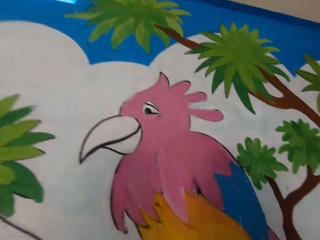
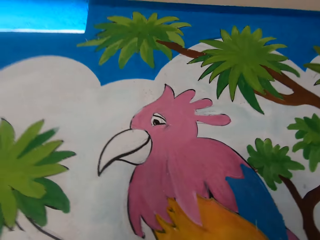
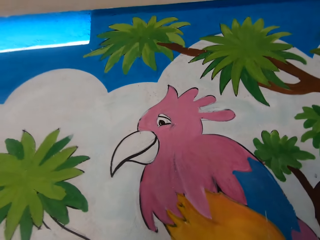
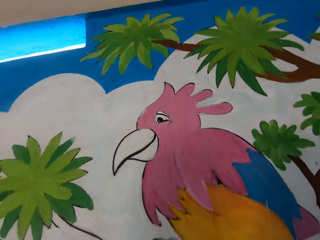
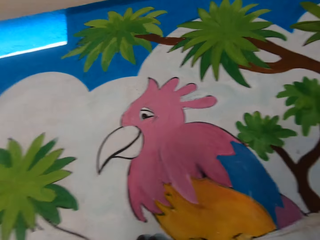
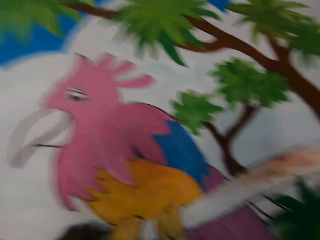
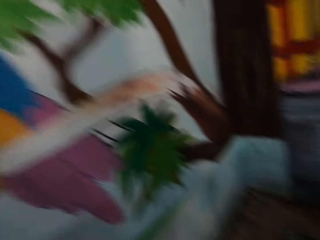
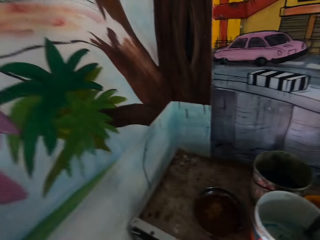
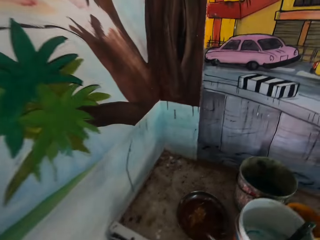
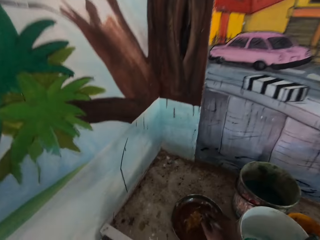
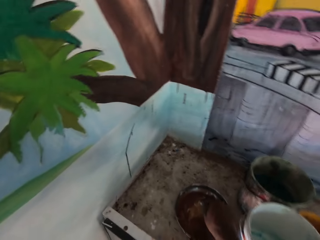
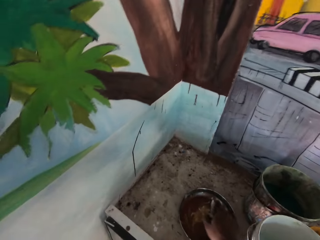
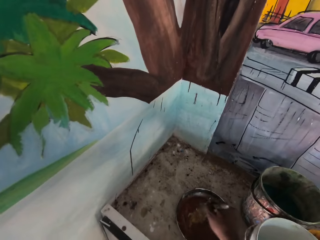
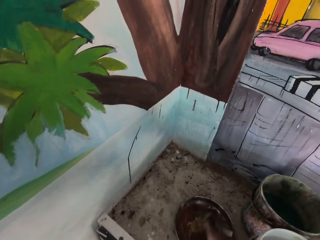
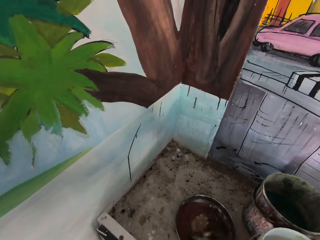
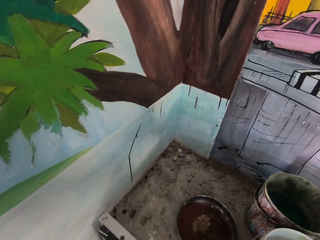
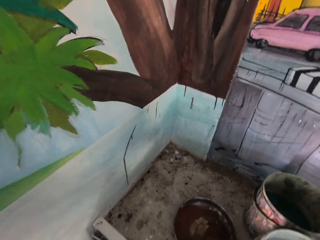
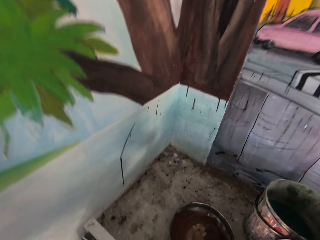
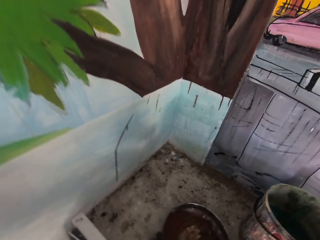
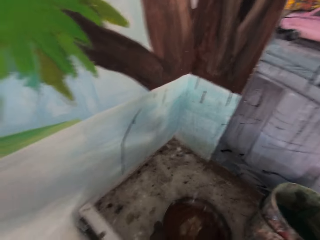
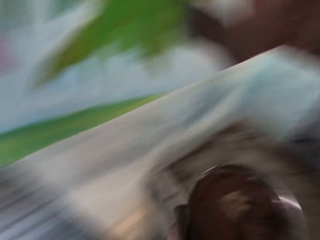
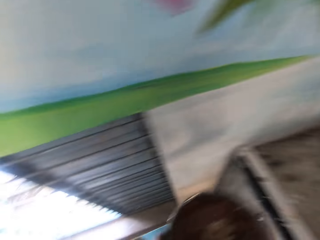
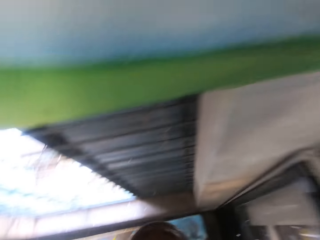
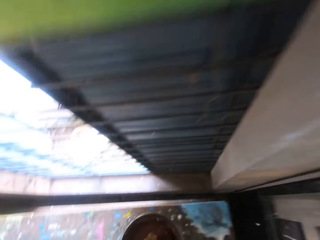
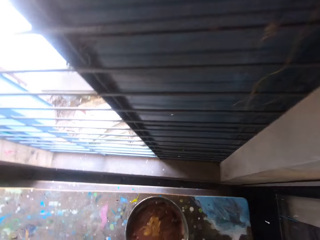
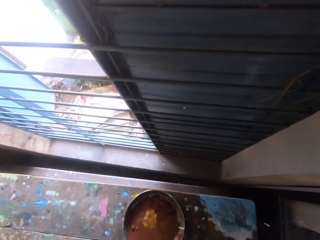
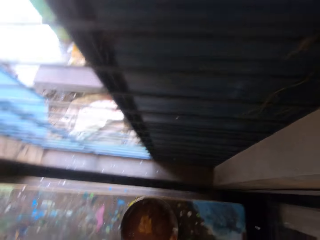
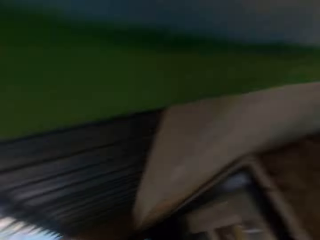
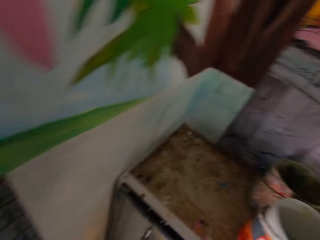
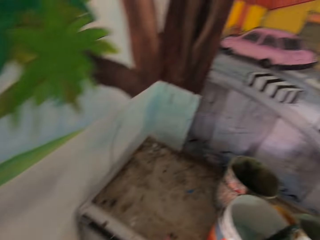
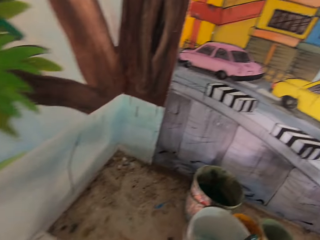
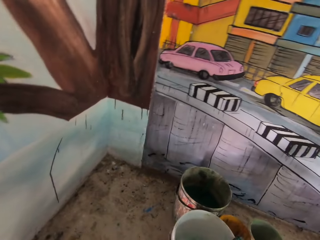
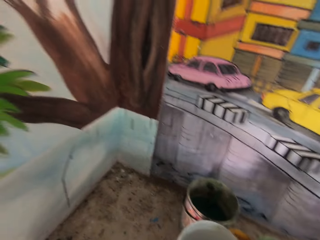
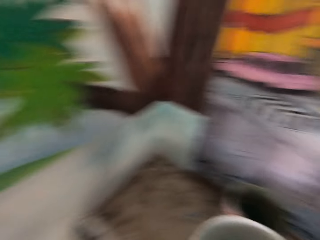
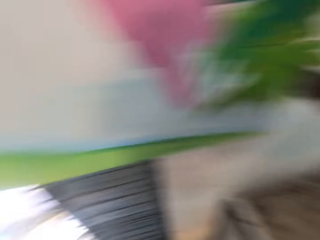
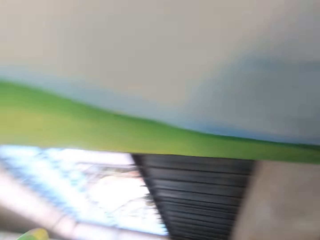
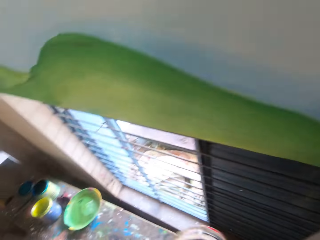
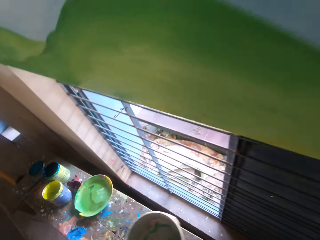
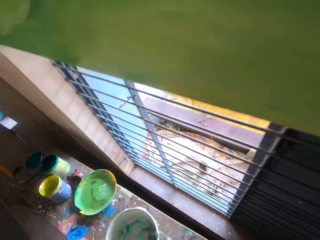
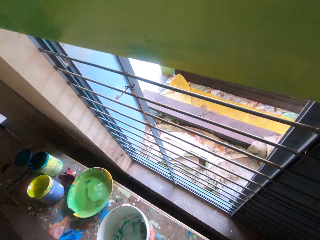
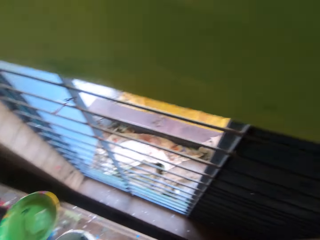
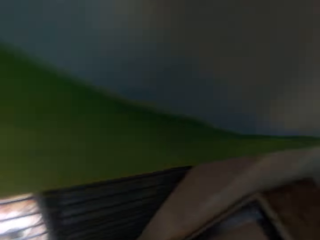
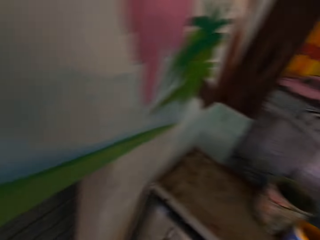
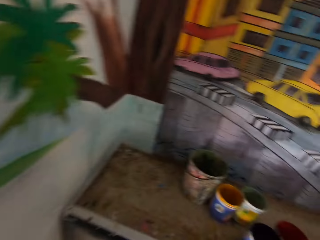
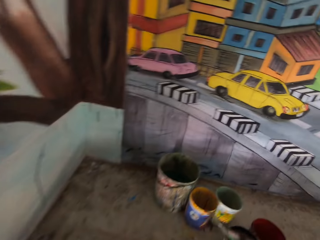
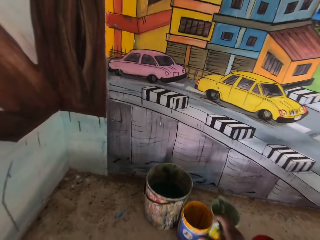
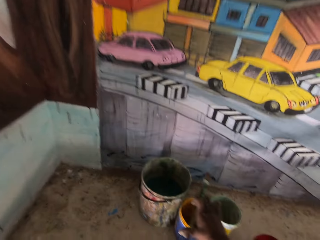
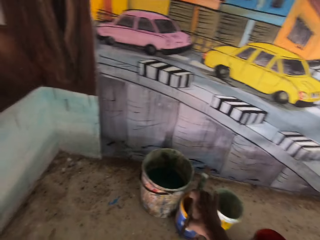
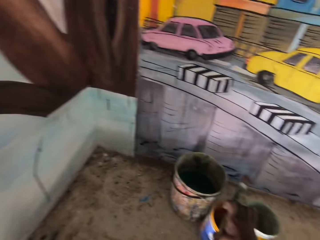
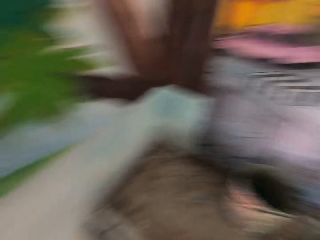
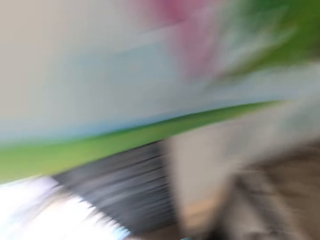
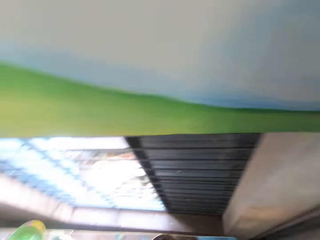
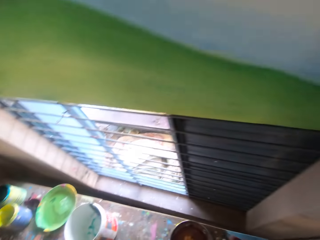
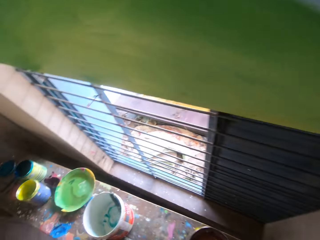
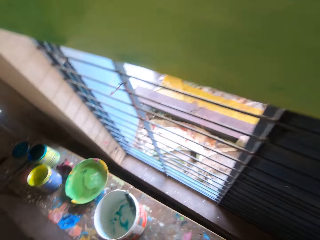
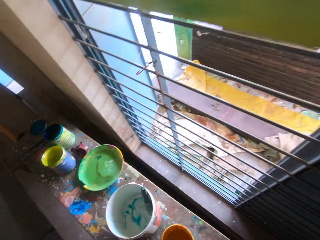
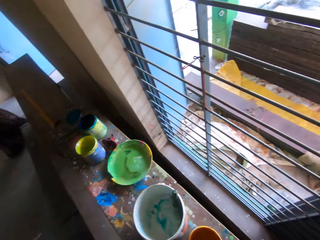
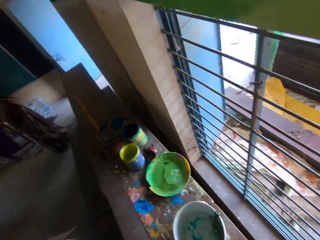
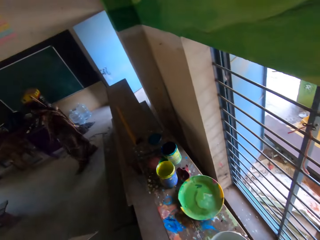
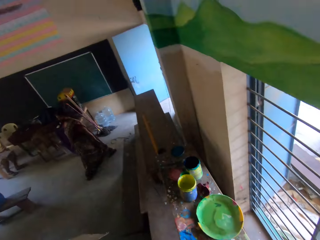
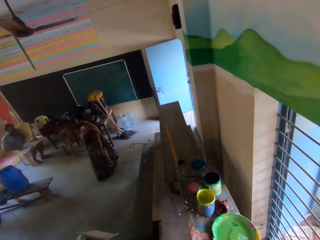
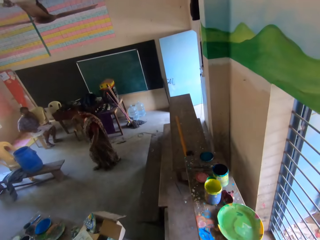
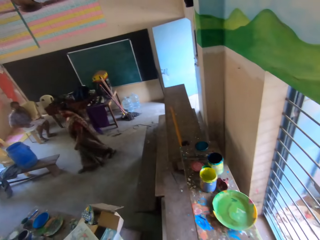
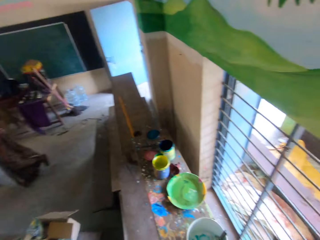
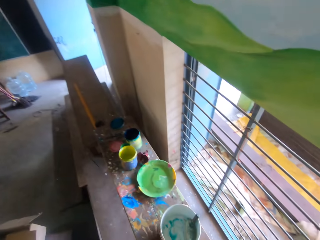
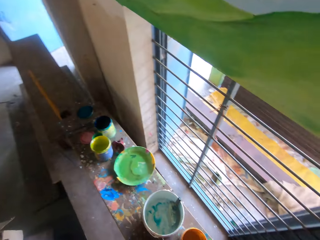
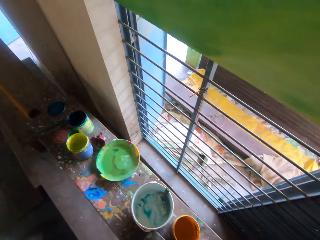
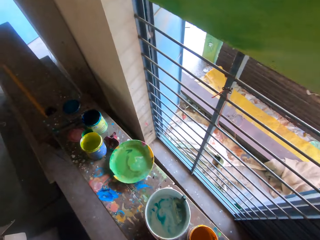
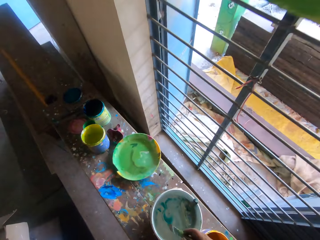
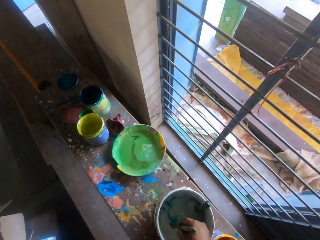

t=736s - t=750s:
The camera wearer dips the paint brush in the paint bucket on the table. They move a paint can to the bench. They move the paint bucket to the bench. They hold the paint brush. They move another paint bucket to the bench. They look at the window. A person sits on the chair. Another person walks into the house.

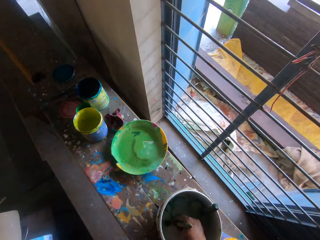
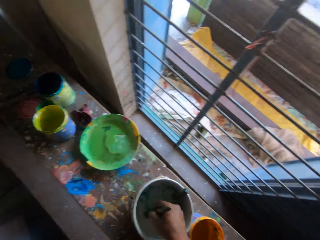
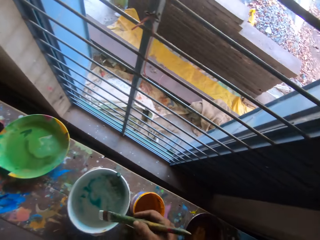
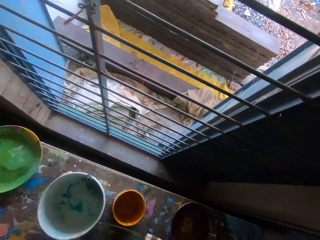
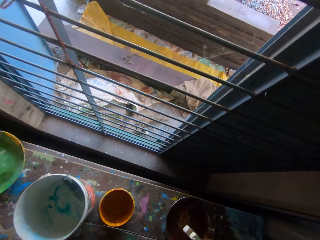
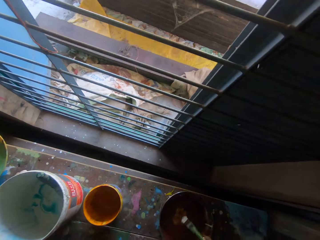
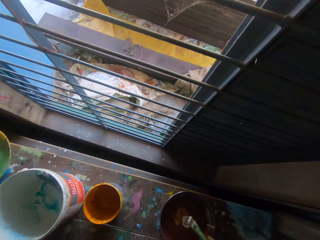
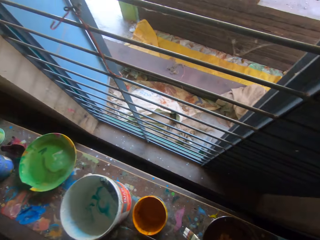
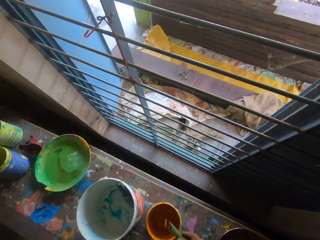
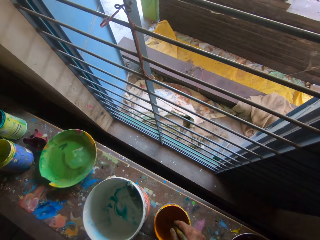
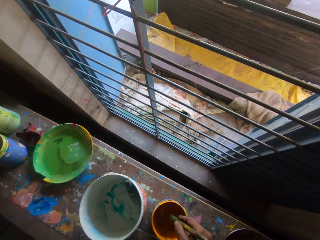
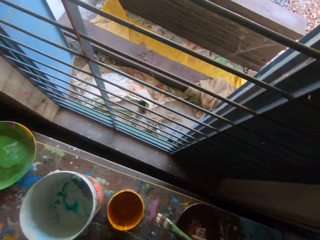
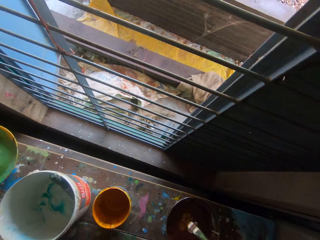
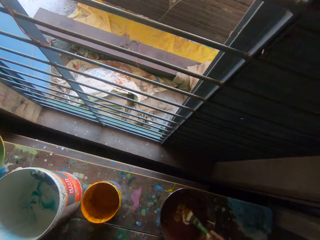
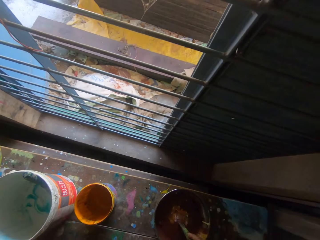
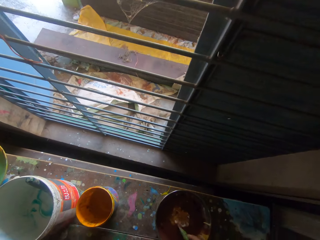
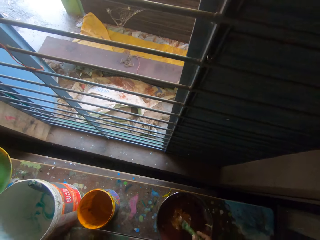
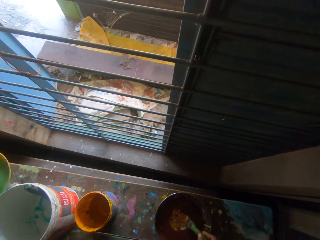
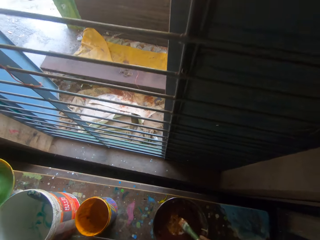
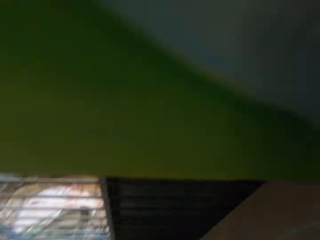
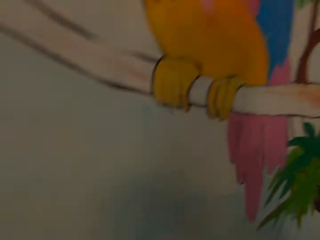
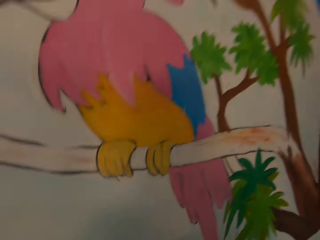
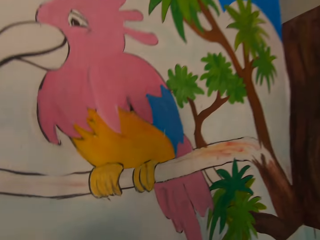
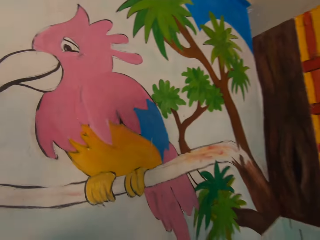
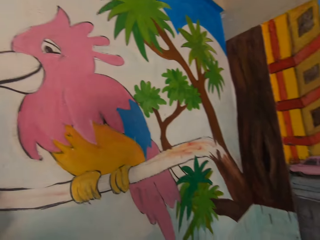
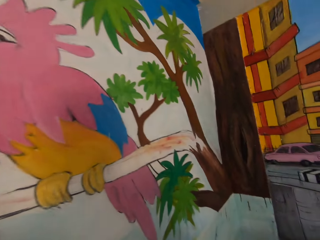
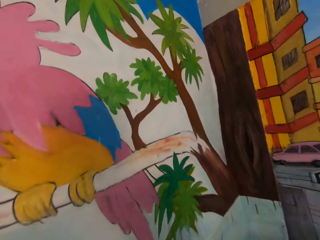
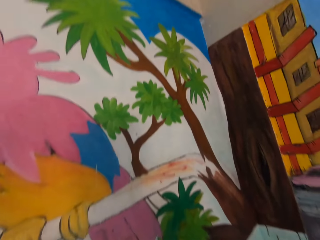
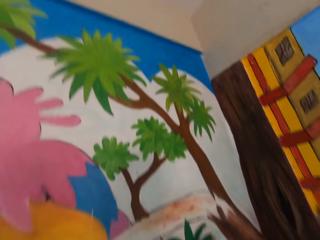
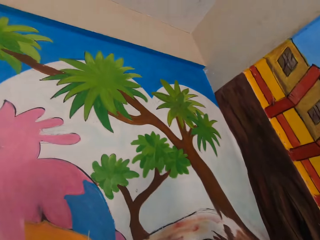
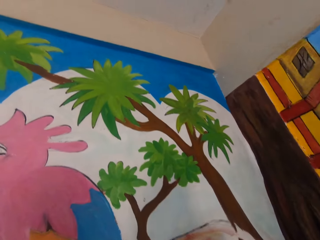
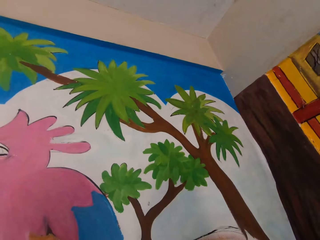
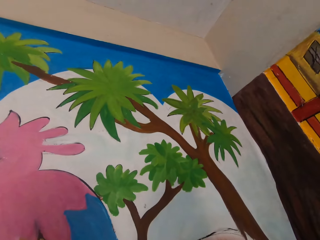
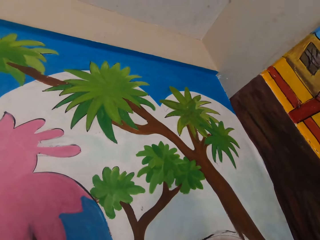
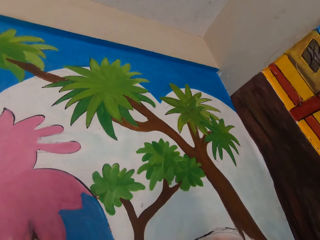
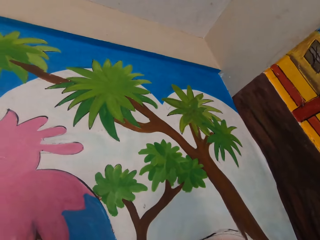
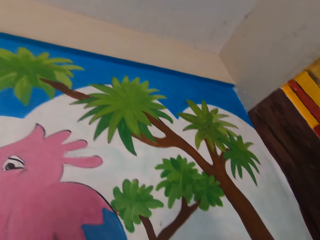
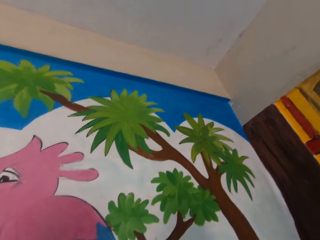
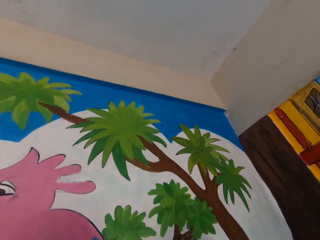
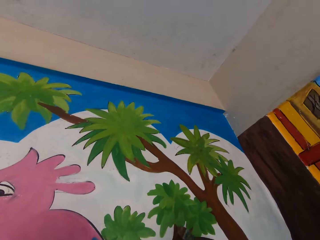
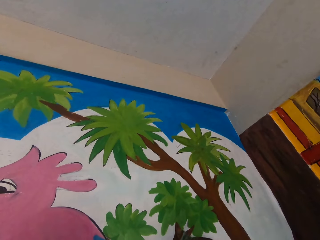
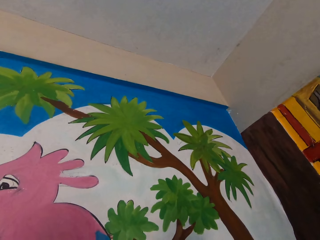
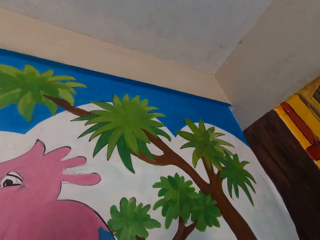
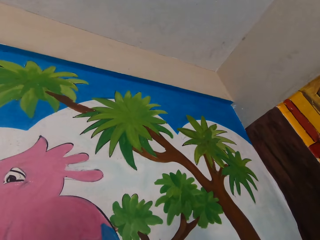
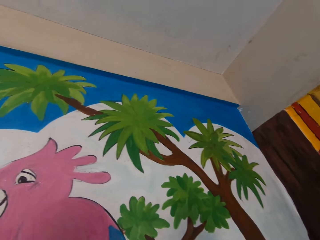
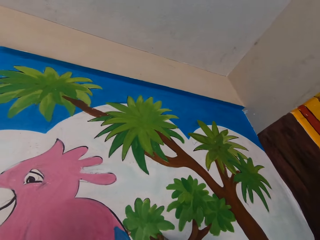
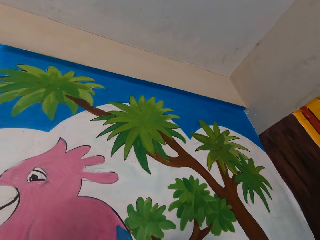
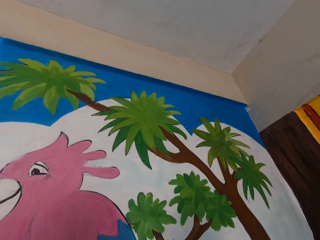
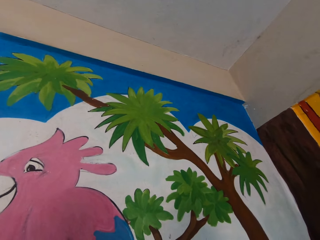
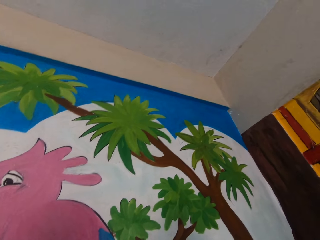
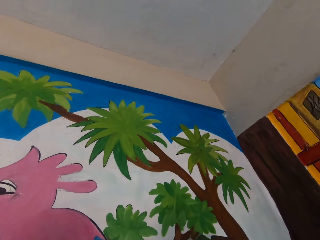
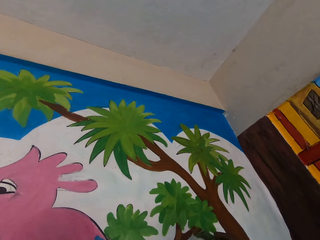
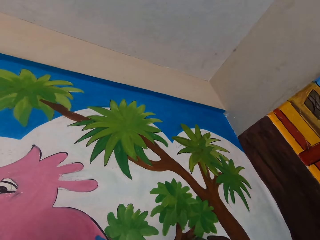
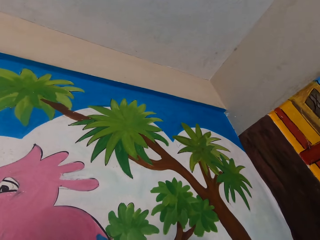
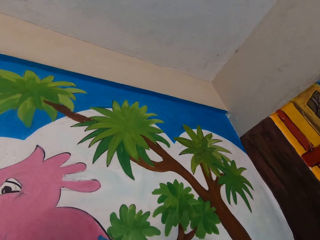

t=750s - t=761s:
The camera wearer dips the paint brush in the paint bucket on the bench. They look on the drawing art. They paint the wall with the paint brush.
